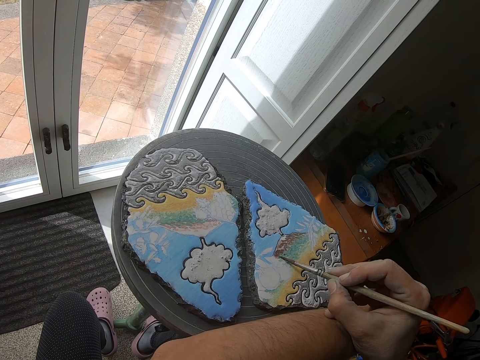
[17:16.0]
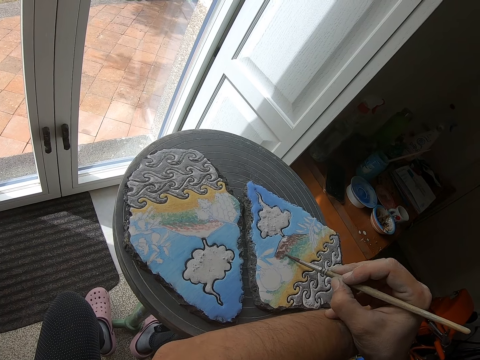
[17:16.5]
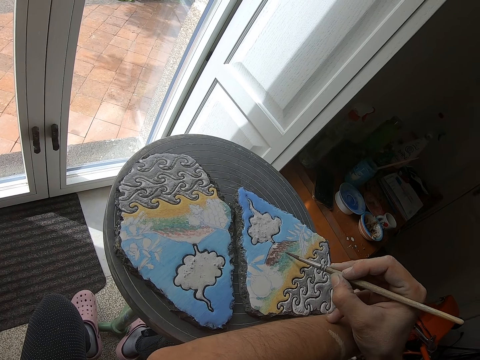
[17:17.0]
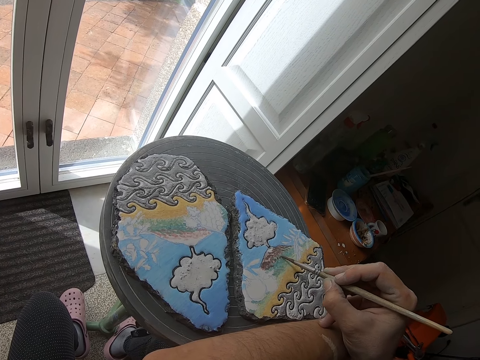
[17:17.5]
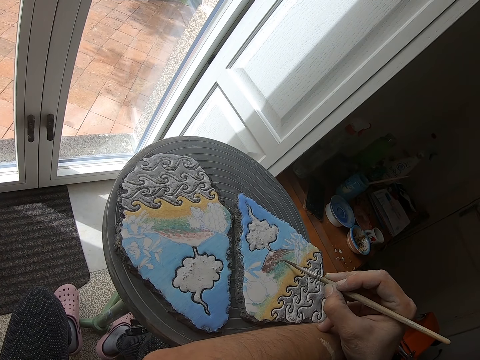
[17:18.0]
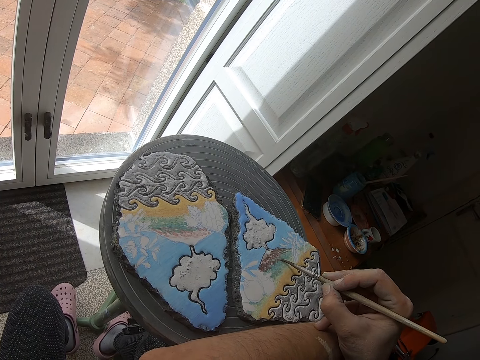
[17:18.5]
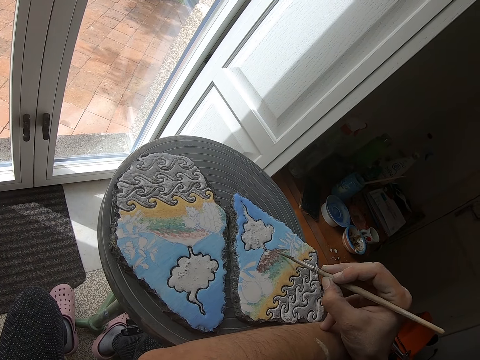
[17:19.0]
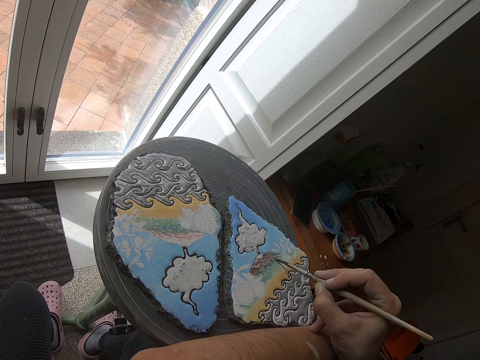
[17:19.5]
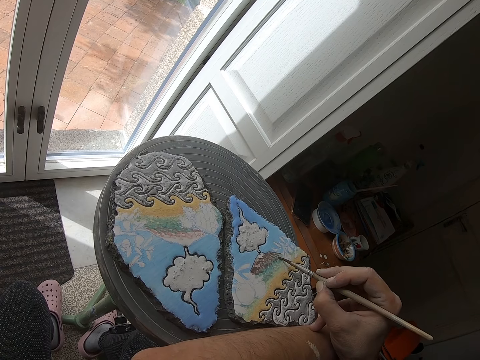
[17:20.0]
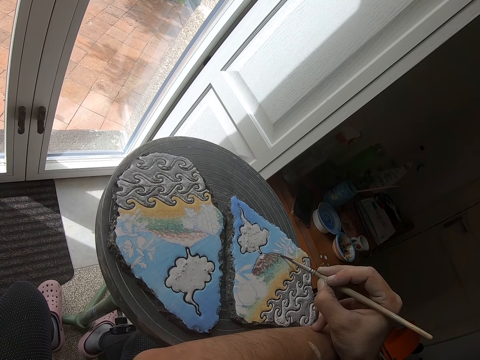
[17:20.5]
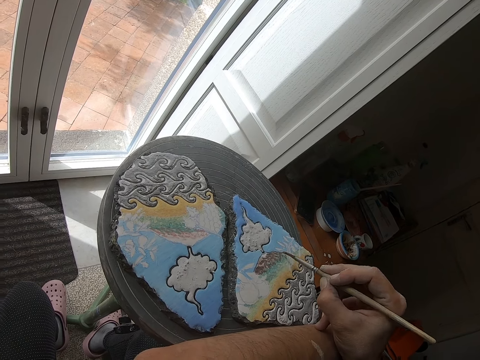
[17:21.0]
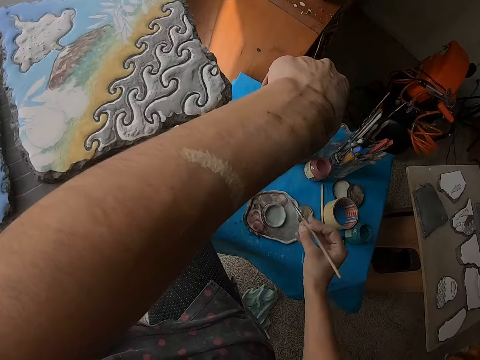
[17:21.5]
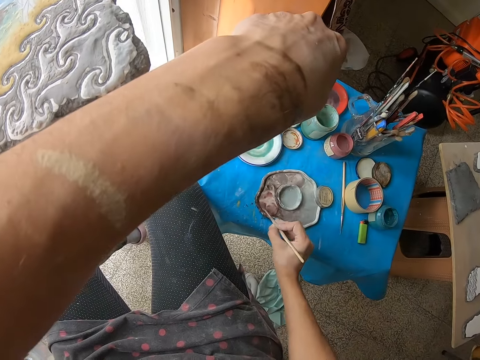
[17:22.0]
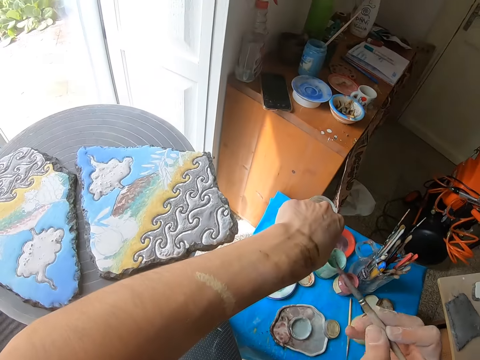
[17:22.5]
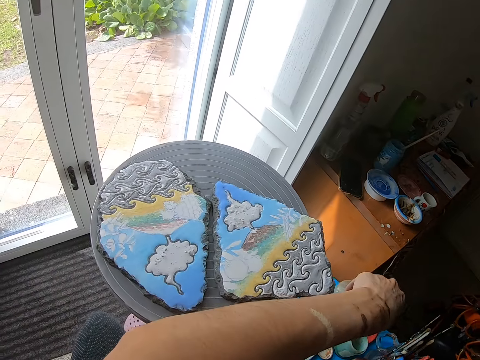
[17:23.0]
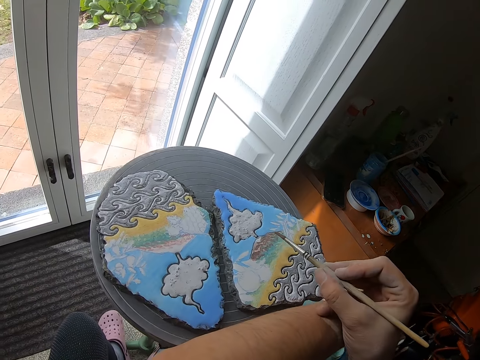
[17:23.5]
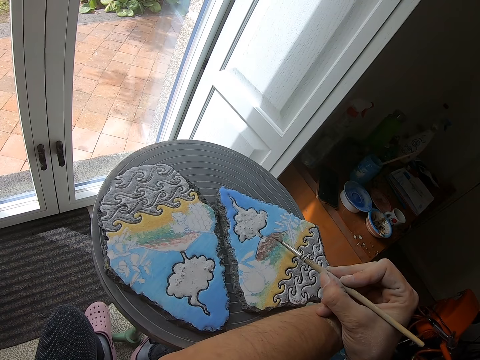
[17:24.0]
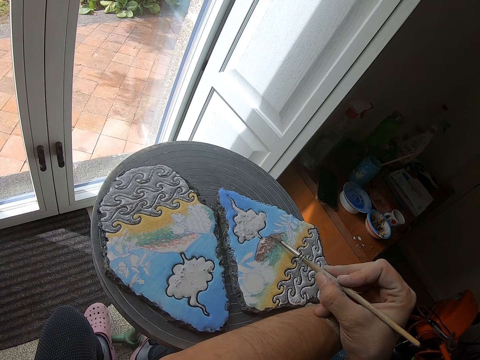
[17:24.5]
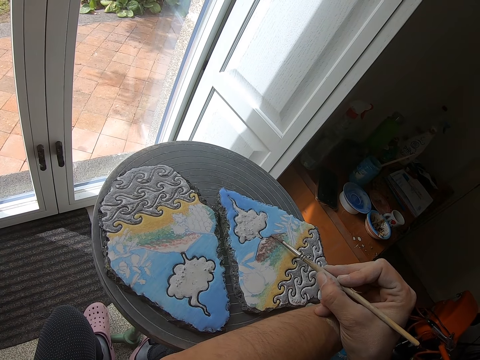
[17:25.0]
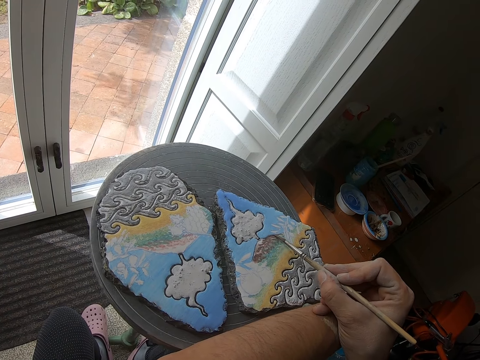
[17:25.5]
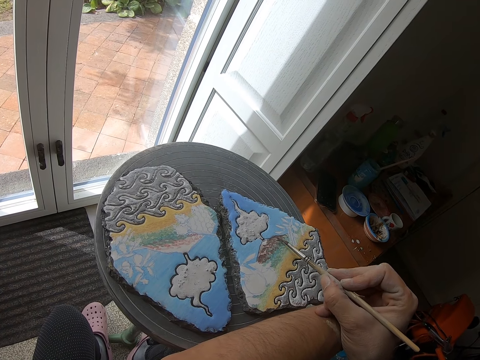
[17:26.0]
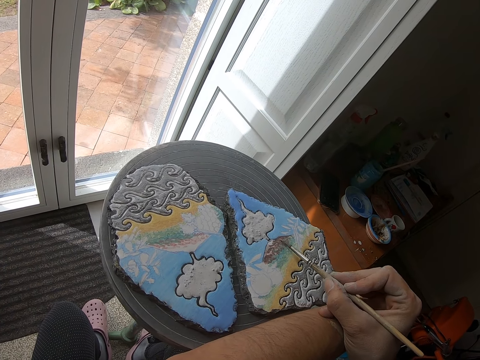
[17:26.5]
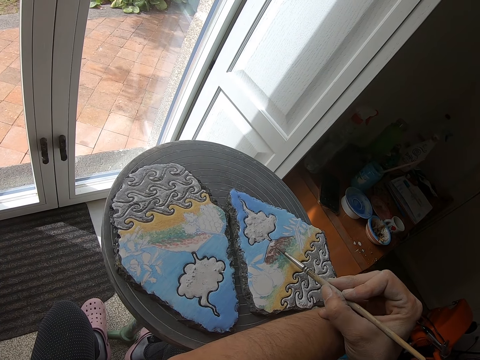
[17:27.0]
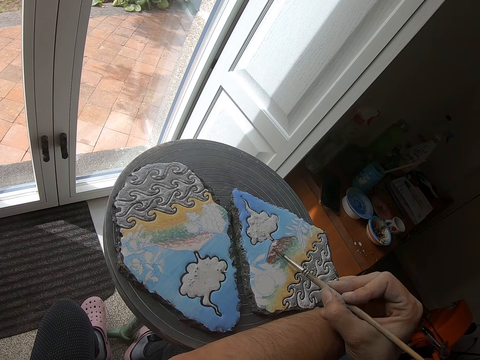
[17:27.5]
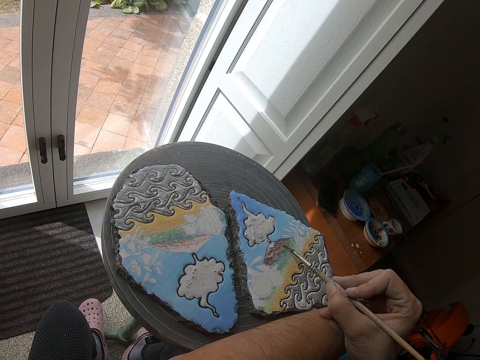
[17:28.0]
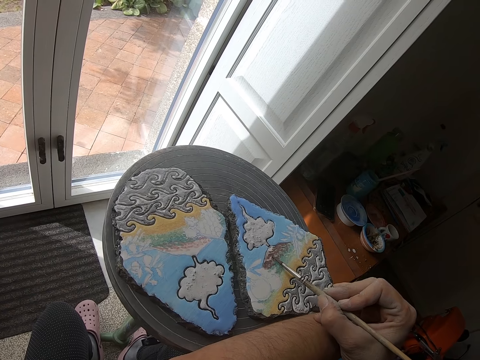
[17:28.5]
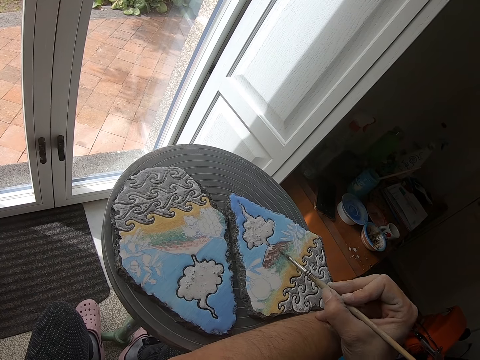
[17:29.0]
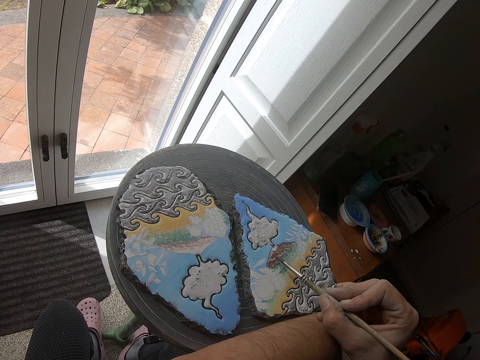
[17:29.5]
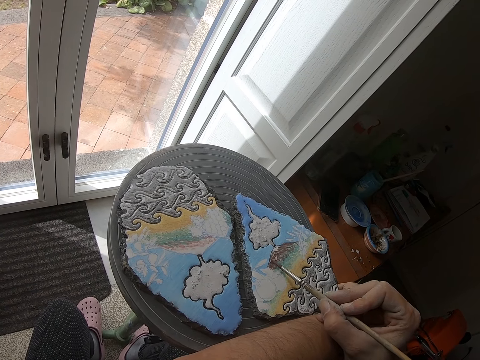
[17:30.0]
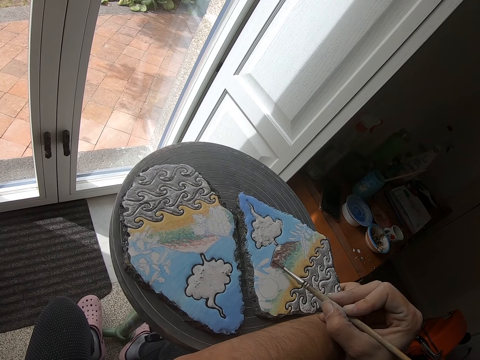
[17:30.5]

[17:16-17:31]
The camera wearer holds the brush. She picks some paint from the metal palette on the table with the brush in her right hand. She marks the back of her left hand with the brush in her right hand. She holds the brush. She paints the stone on the painting wheel with the brush in her right hand.

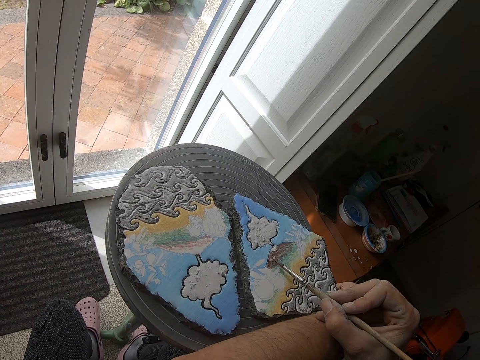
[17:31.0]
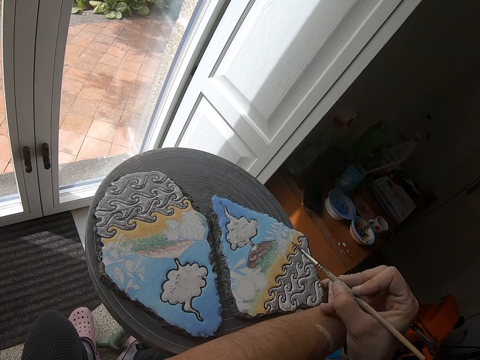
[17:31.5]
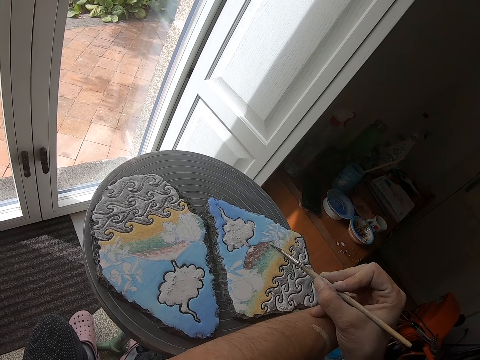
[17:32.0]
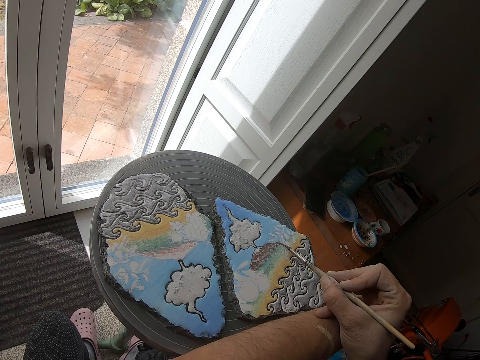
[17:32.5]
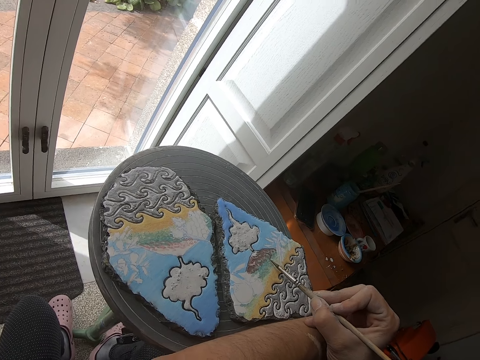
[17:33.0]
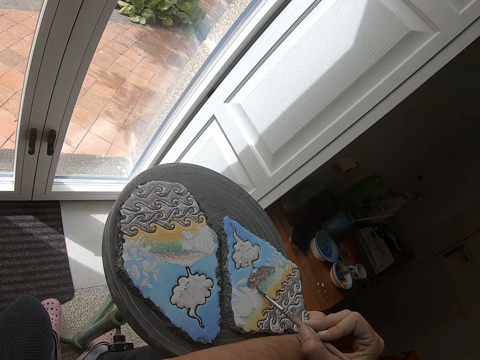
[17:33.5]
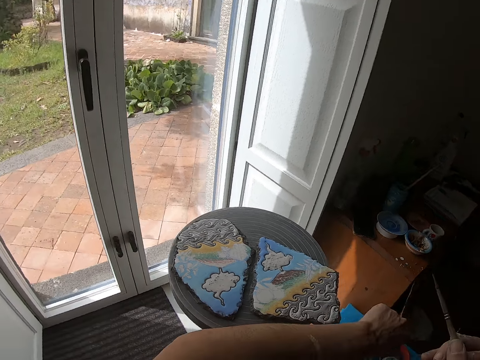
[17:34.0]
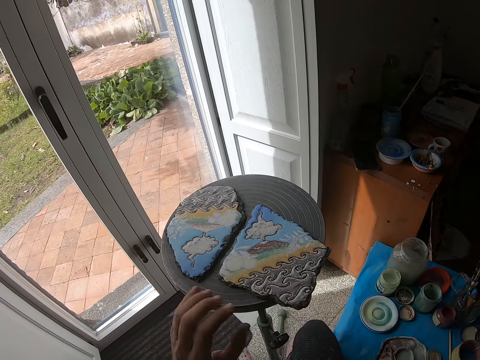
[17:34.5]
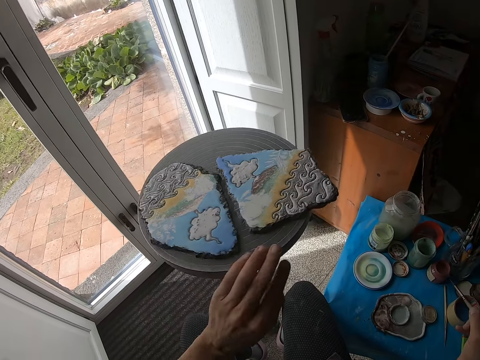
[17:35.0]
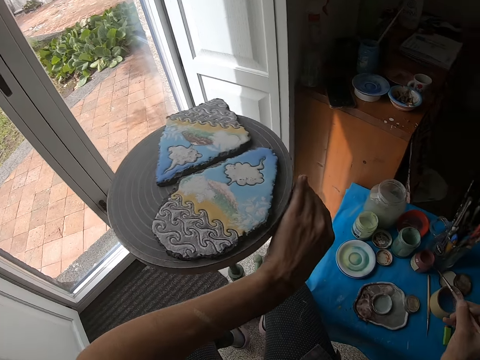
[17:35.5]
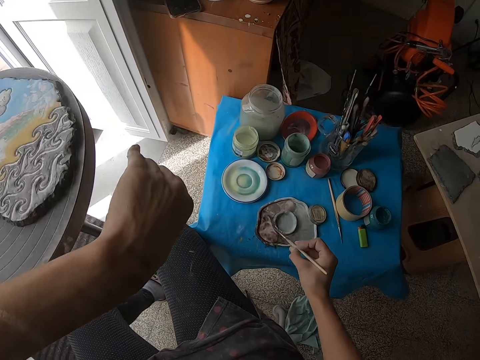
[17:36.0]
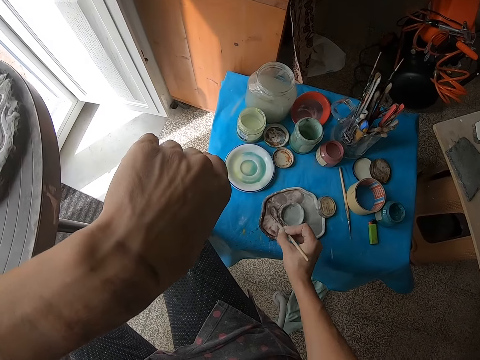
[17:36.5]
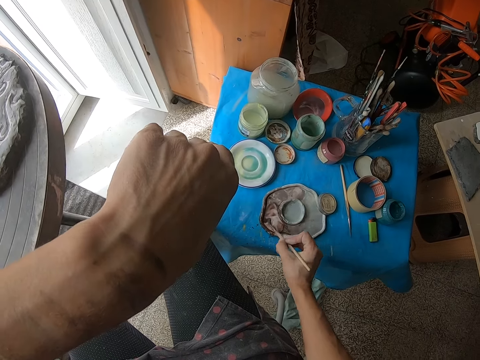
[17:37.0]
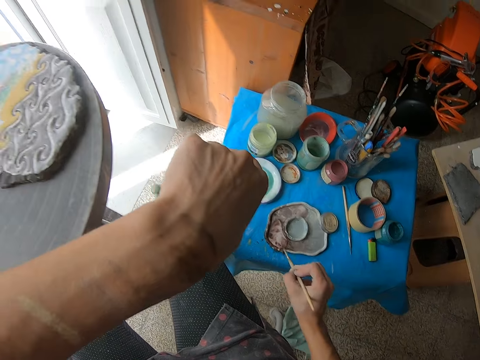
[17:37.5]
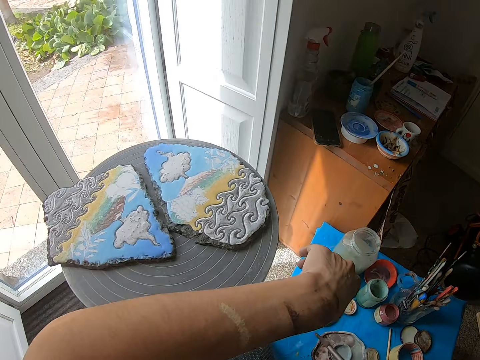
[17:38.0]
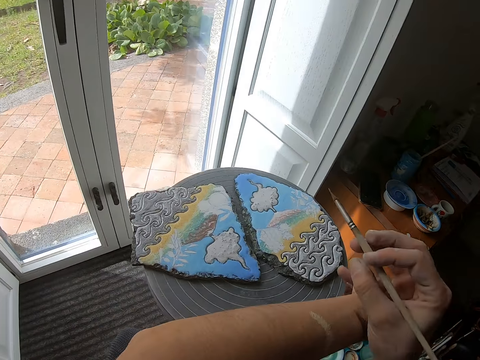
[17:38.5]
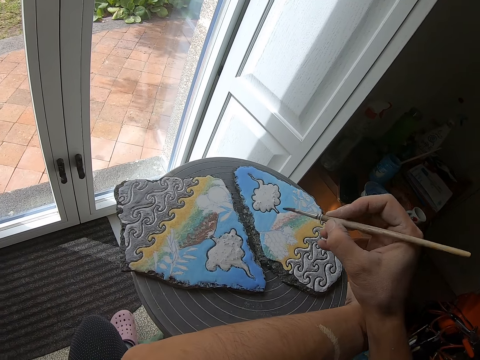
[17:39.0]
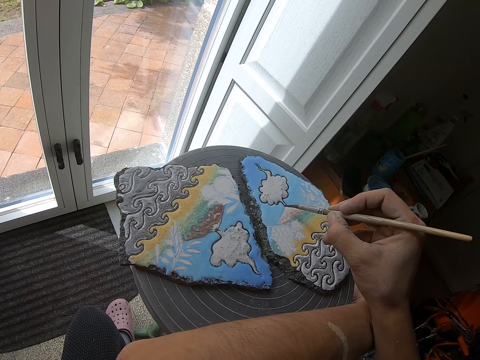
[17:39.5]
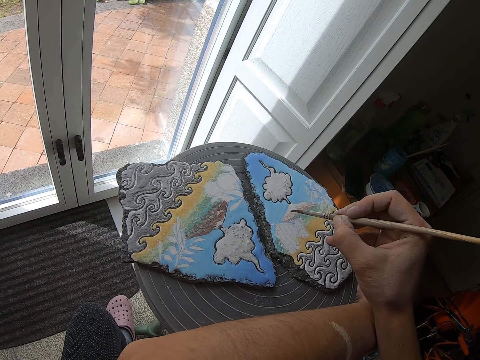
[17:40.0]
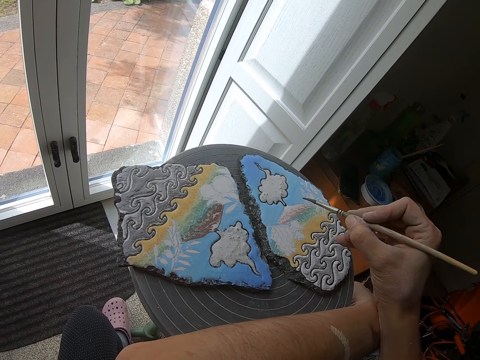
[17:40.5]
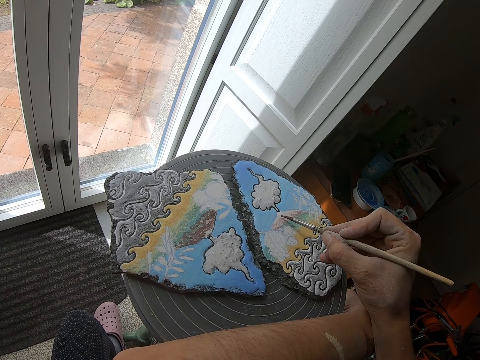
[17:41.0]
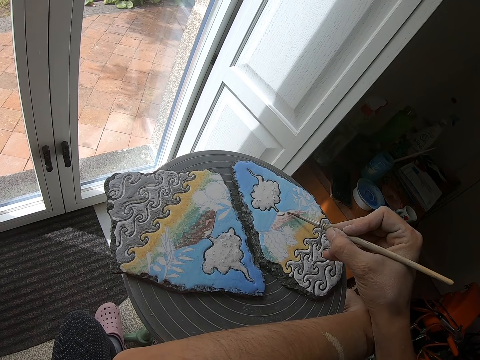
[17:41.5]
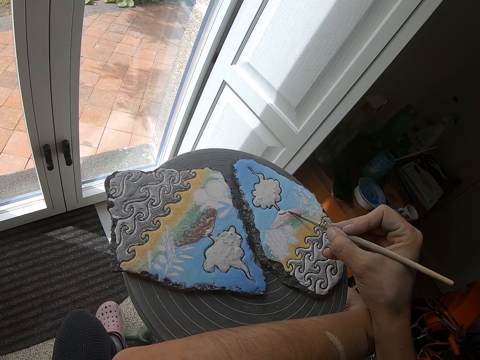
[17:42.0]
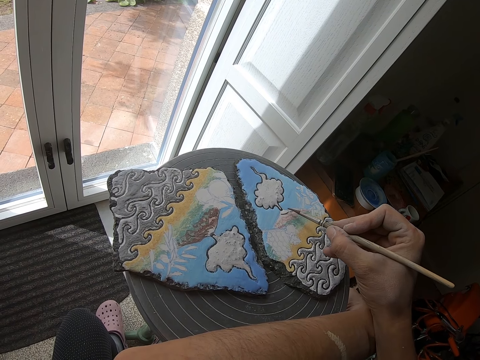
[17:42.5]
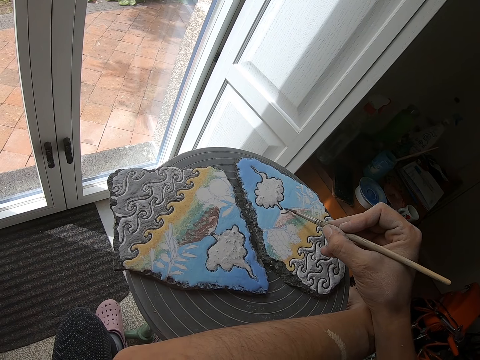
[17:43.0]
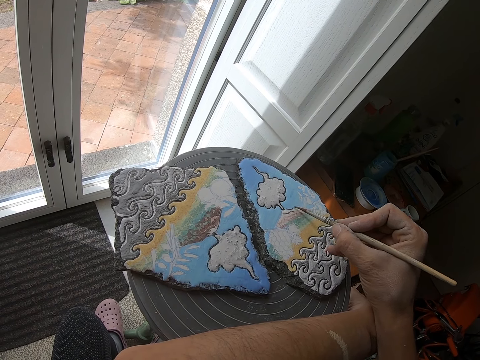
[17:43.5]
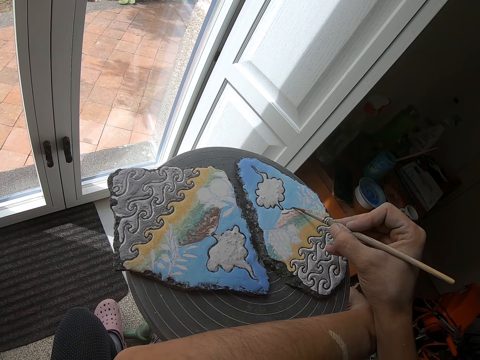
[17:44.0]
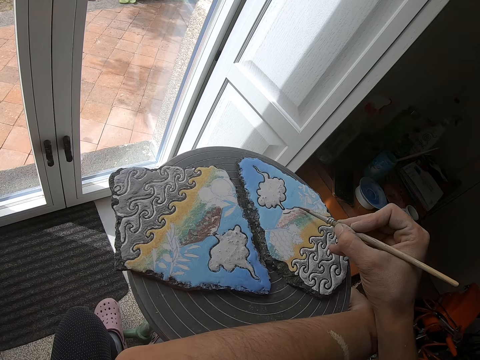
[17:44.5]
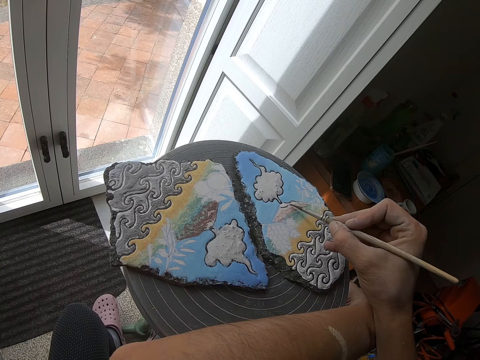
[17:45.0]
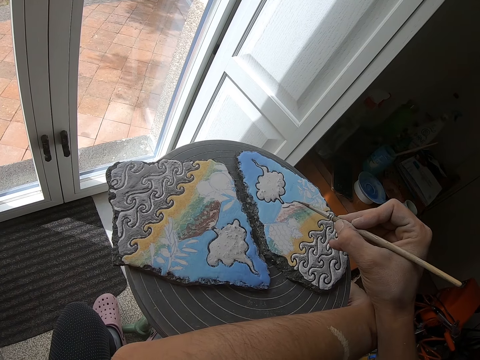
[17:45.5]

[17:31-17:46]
The camera wearer holds the brush. She turns the painting wheel with her left hand. She applies the paint on the brush. She stirs the paint in the metal palette on the table with the brush in her right hand. She marks the back of her left hand with the brush in her right hand. She applies the paint on the brush. She paints the stone on the painting wheel with the brush in her right hand.
